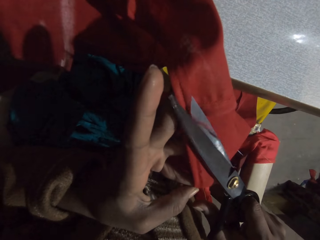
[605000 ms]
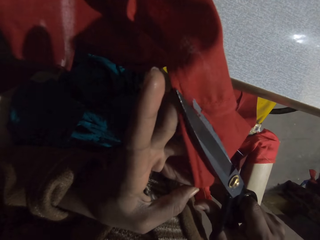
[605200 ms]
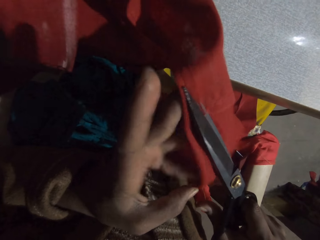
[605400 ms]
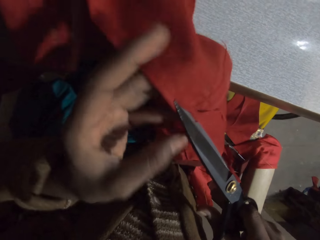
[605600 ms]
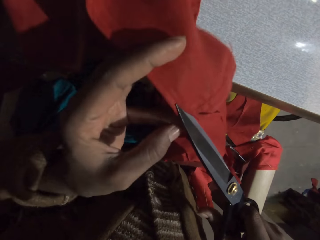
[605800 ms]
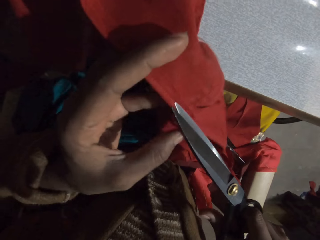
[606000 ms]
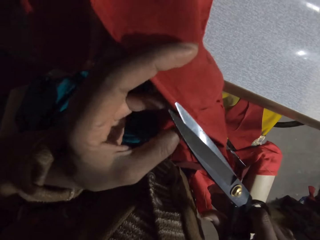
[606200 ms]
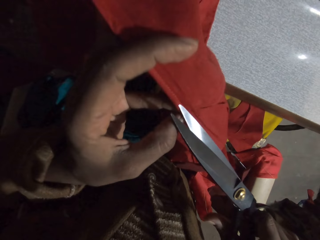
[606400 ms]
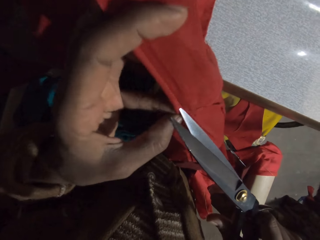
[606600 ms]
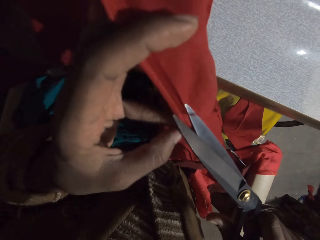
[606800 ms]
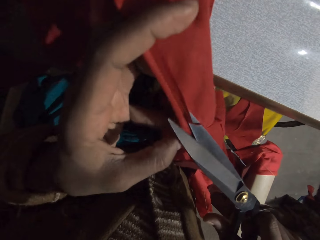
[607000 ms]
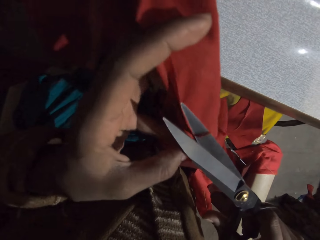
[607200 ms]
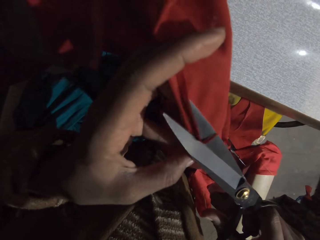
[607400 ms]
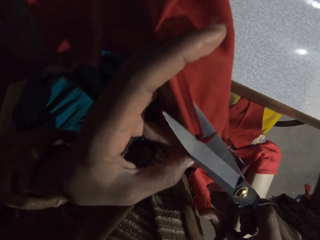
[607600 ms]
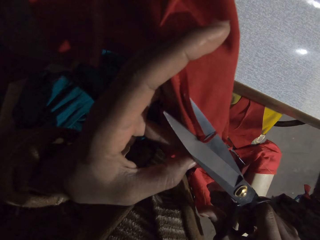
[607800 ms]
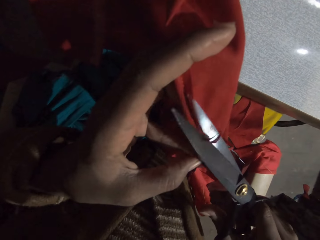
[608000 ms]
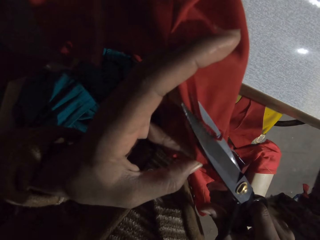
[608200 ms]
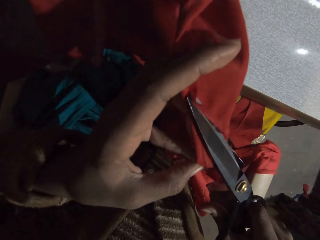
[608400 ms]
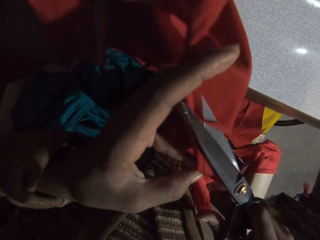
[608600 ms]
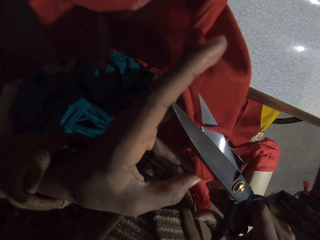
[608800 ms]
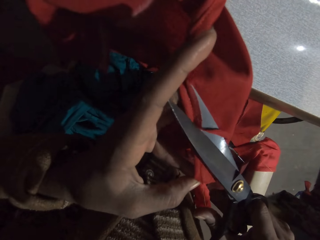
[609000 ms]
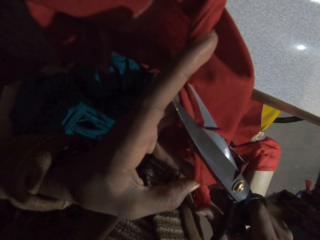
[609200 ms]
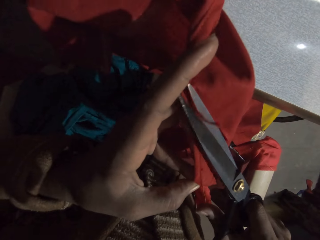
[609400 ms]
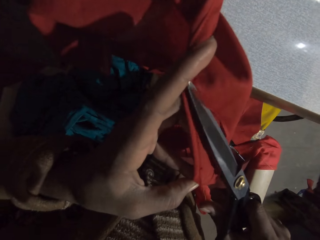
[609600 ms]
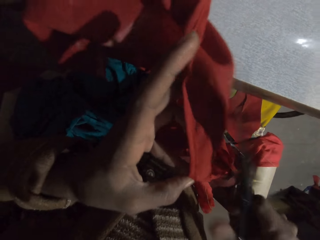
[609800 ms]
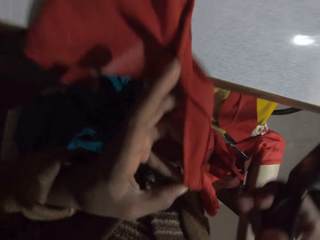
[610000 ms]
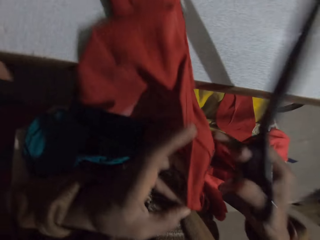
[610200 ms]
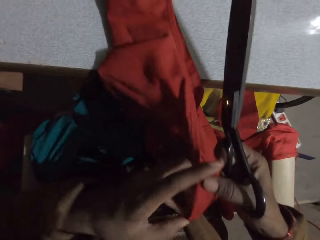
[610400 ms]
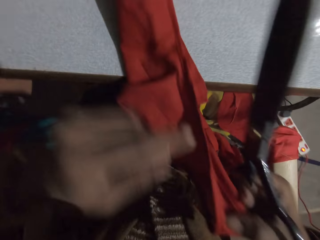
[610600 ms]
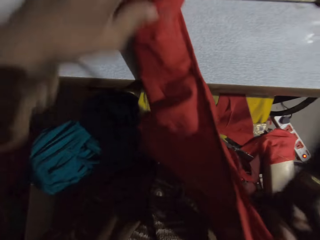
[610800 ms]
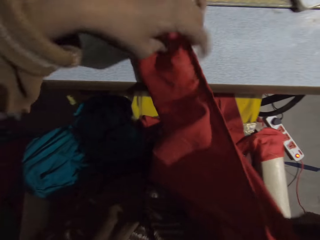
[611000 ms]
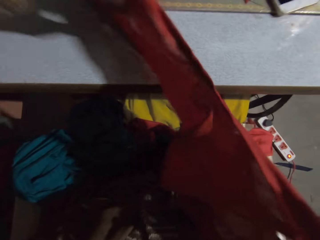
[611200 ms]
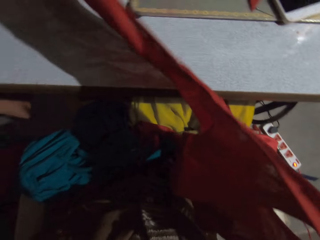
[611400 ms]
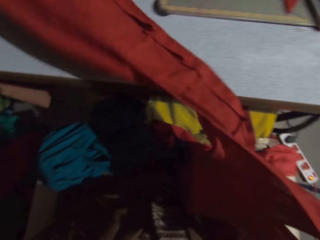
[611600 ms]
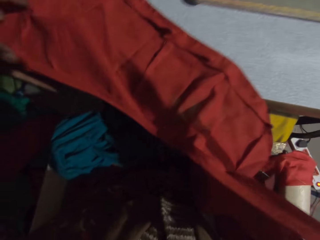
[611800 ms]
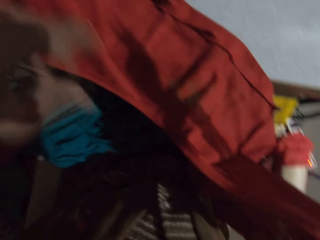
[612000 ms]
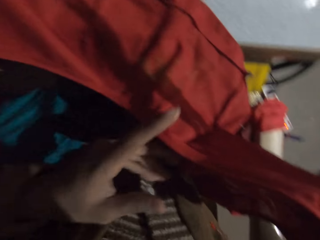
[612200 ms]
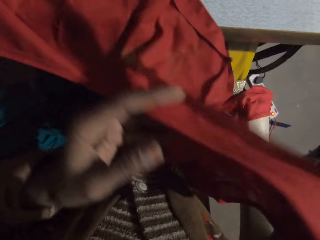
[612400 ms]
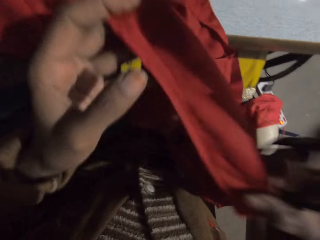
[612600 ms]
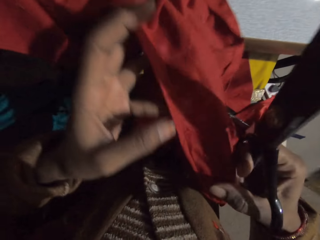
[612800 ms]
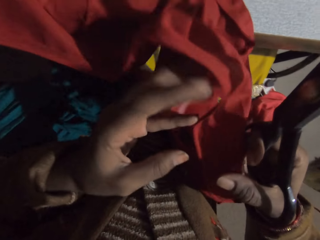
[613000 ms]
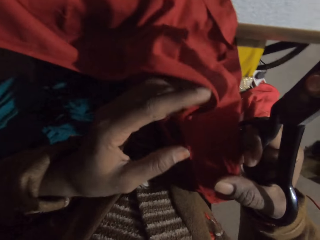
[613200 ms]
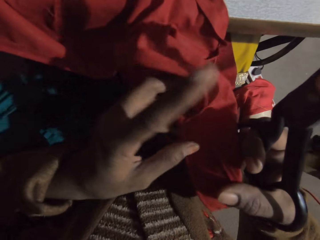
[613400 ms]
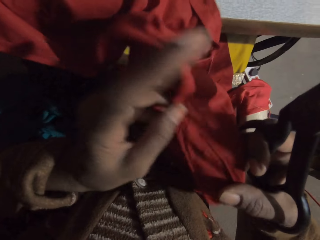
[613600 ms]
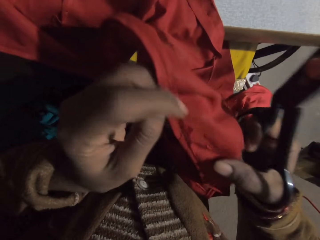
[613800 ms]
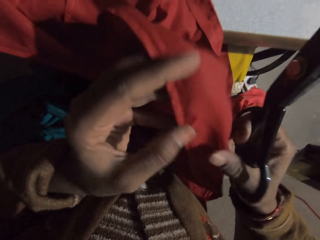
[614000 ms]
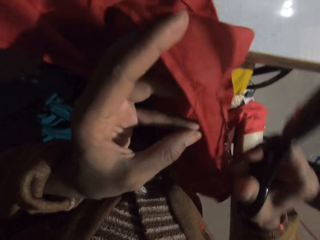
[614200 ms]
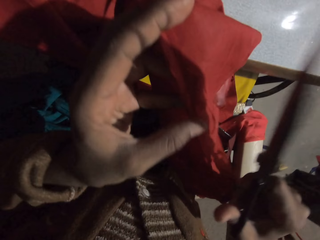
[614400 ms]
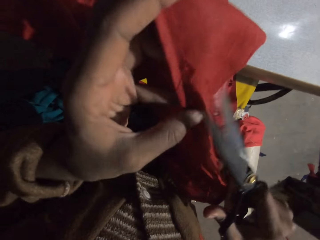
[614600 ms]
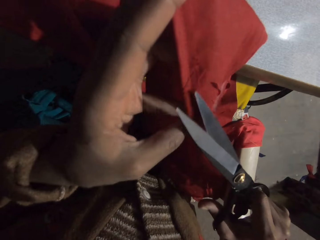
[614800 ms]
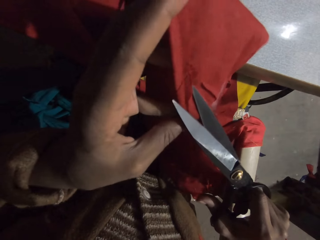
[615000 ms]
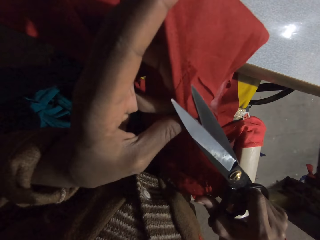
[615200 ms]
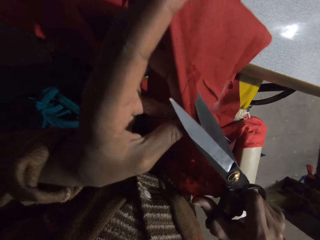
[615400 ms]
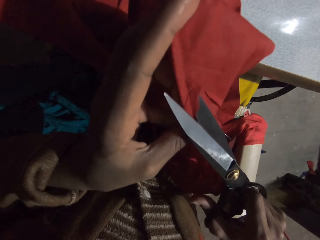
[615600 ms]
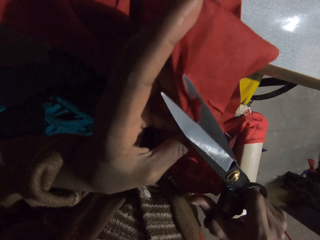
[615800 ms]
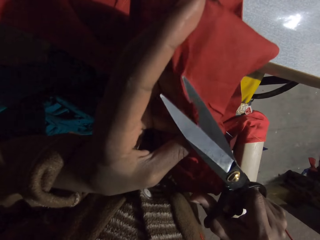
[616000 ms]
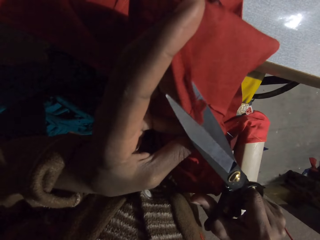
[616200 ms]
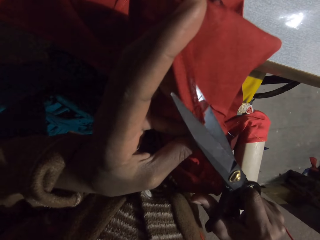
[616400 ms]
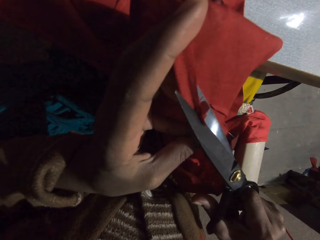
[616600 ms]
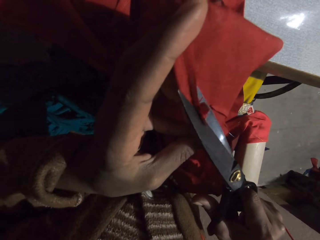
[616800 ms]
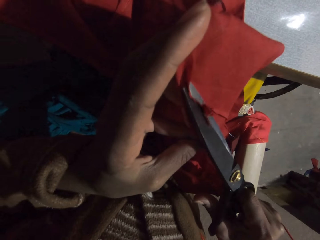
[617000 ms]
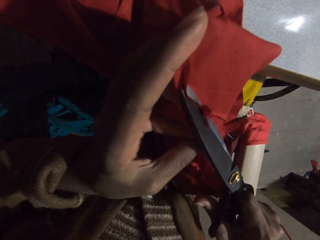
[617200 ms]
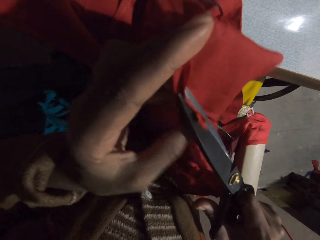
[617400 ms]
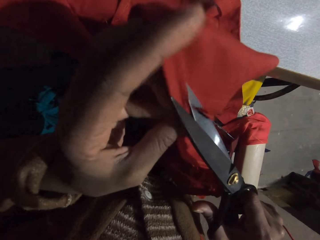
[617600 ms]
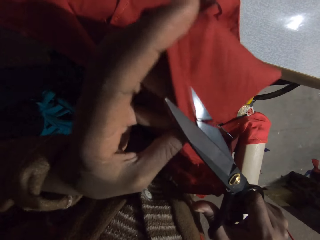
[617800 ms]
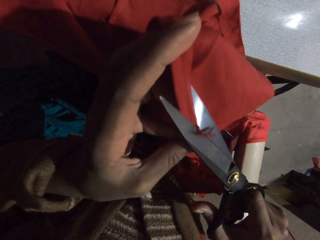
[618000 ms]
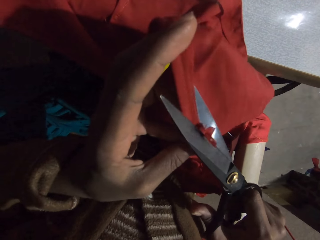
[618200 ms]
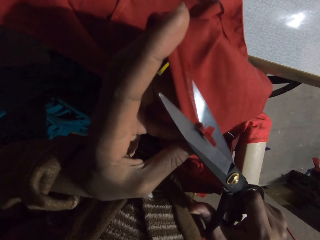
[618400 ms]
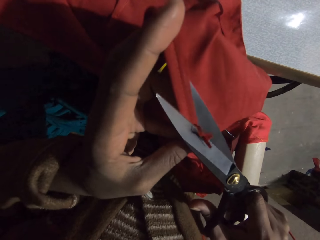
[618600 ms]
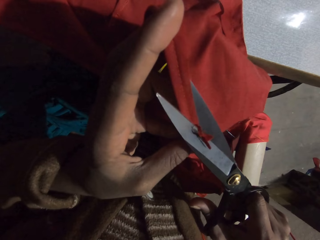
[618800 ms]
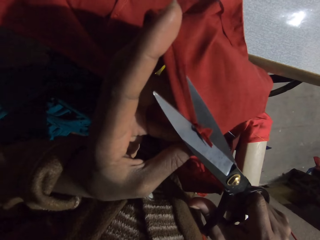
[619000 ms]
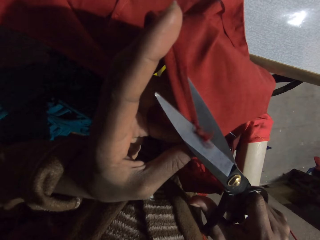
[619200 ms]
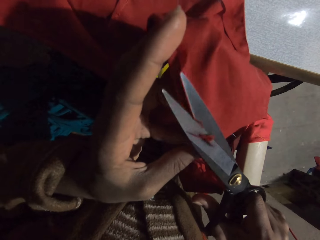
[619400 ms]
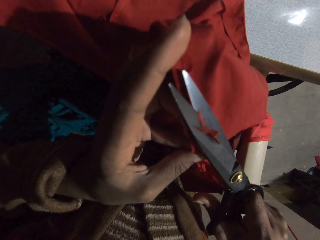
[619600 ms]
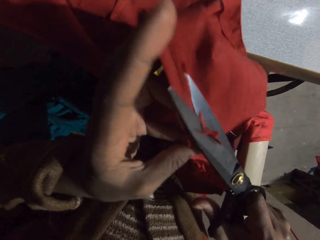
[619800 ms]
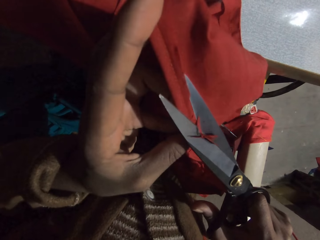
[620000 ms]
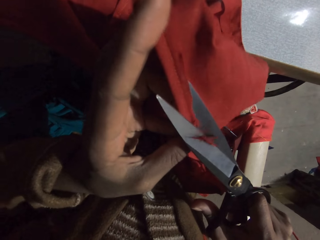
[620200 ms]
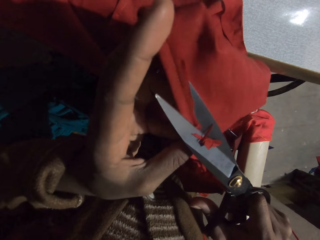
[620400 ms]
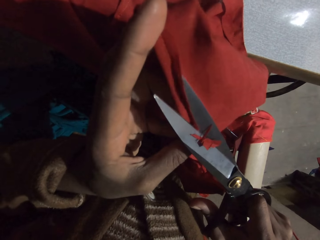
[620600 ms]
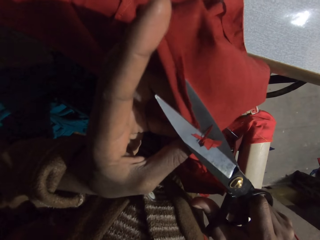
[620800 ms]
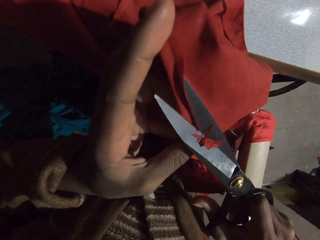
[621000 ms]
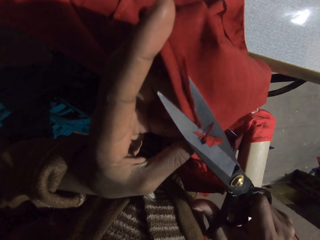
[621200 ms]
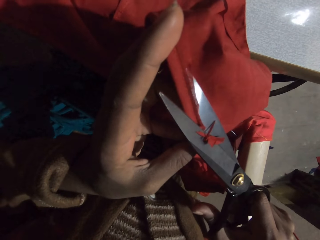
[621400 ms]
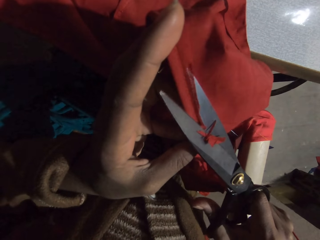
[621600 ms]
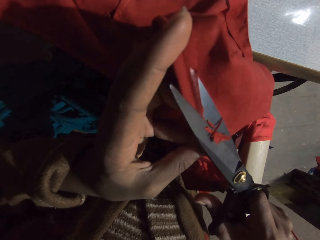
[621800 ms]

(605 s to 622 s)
The camera wearer spreads the cloth. They cut the thread with the scissors.

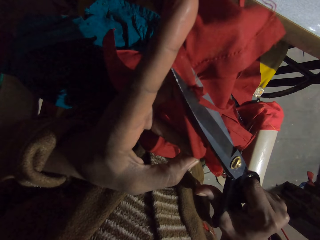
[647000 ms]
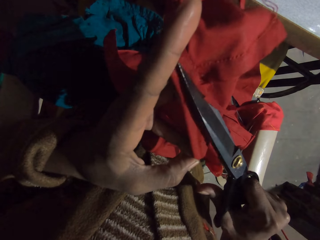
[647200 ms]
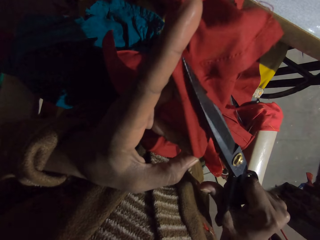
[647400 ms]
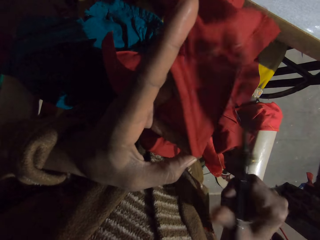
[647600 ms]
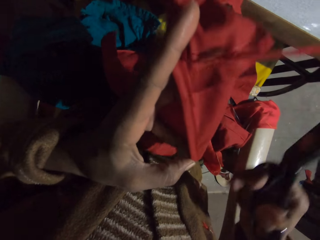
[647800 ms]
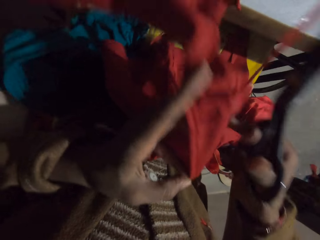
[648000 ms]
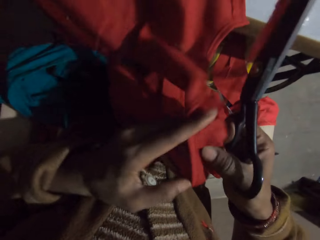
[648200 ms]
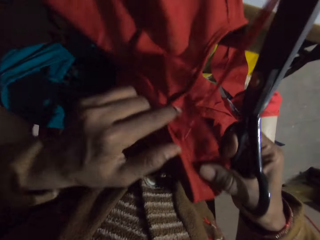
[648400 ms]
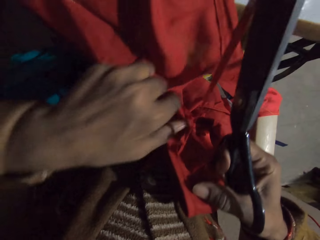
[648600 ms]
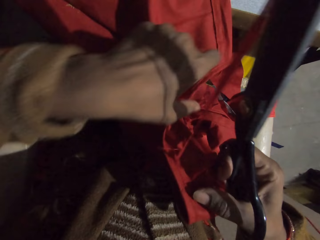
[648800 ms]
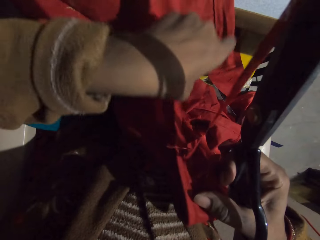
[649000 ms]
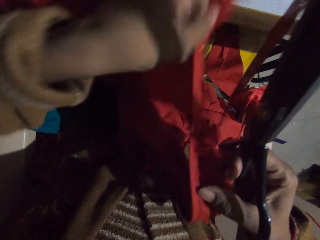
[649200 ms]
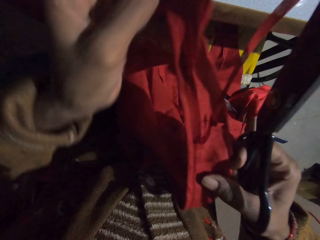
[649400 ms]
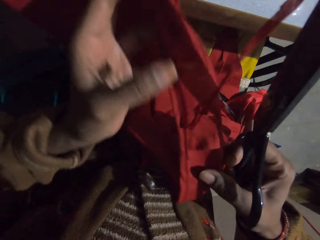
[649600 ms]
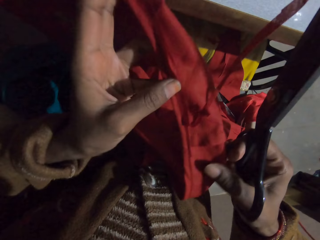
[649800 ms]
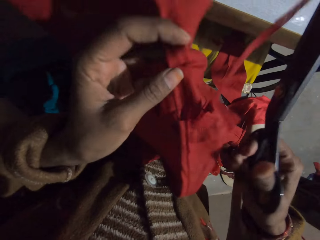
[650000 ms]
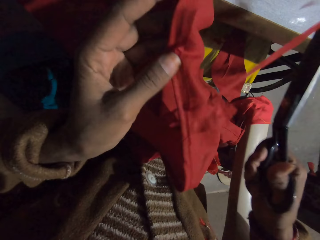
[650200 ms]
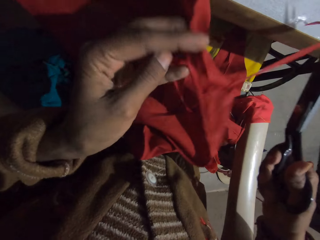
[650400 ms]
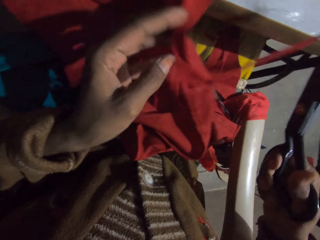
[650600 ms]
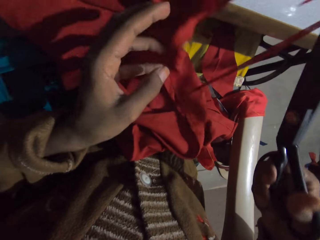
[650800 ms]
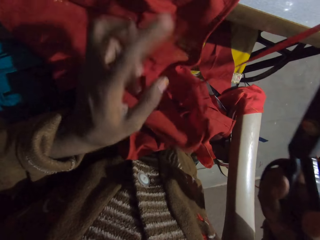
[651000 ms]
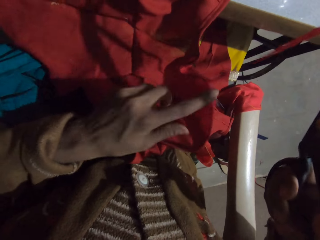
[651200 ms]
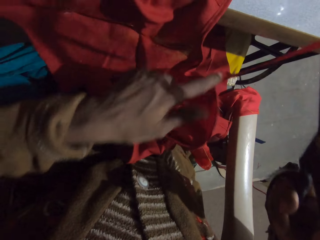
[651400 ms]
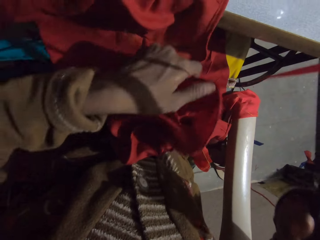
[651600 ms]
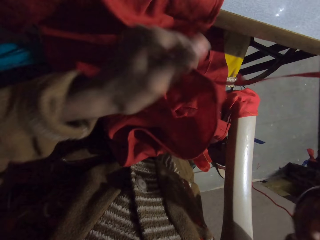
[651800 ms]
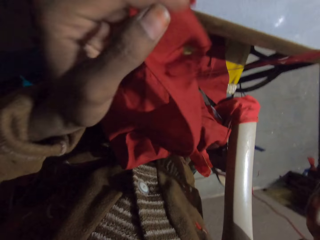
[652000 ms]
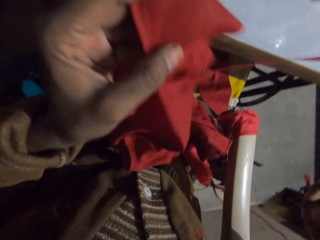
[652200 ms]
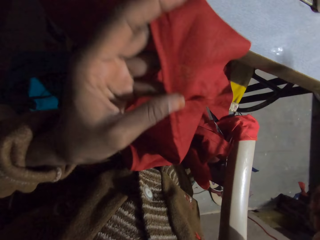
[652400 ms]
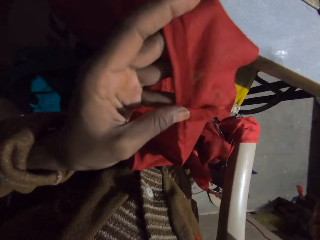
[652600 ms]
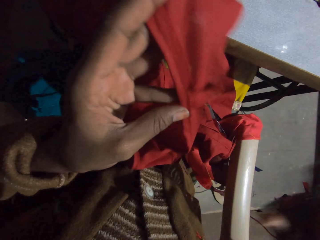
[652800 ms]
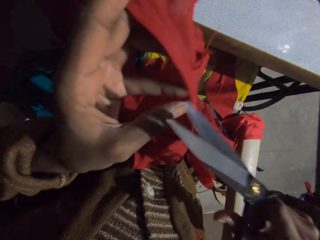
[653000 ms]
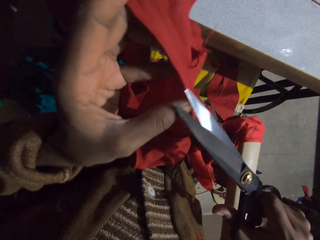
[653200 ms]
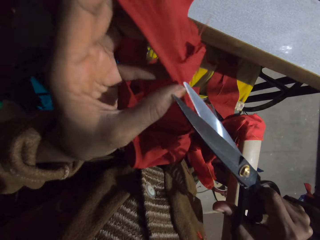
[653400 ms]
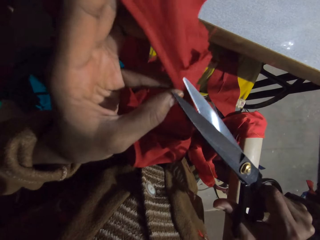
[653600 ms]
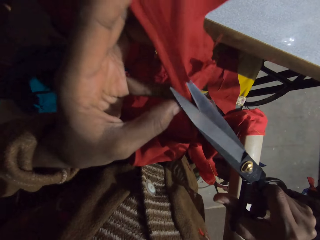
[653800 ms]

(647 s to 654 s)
The camera wearer holds the cloth properly.
